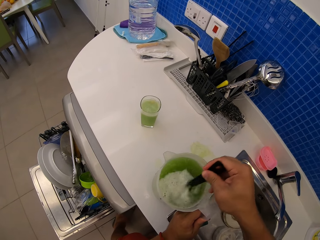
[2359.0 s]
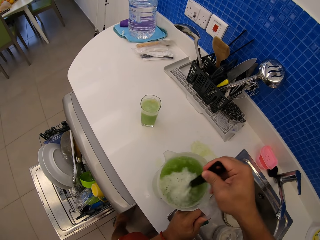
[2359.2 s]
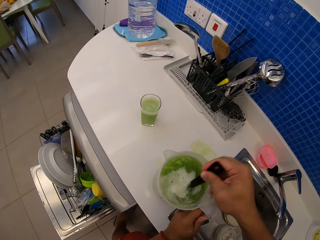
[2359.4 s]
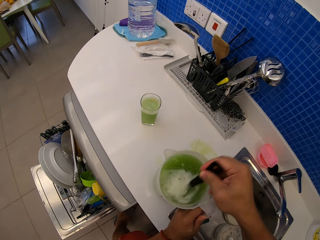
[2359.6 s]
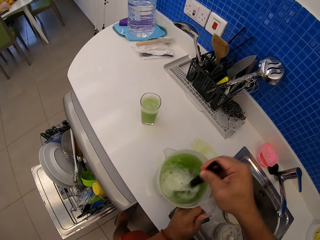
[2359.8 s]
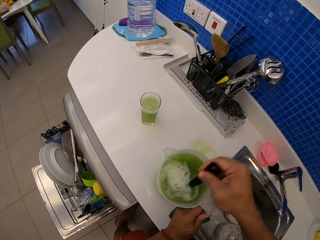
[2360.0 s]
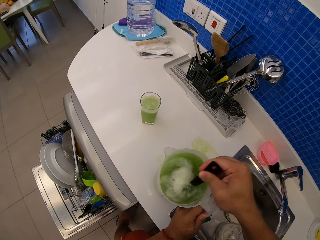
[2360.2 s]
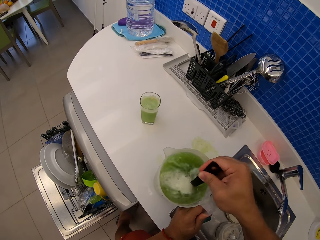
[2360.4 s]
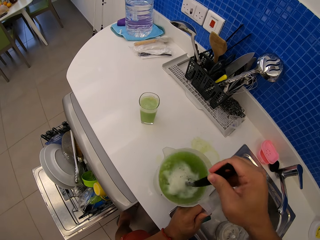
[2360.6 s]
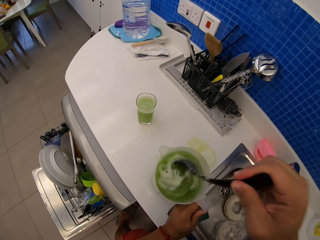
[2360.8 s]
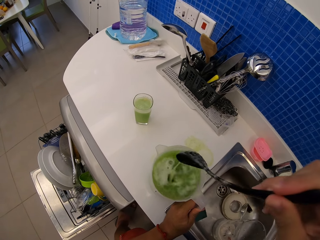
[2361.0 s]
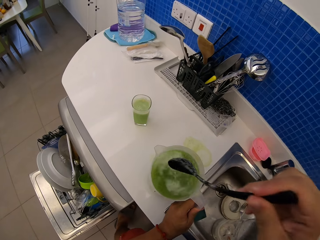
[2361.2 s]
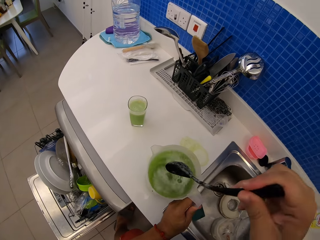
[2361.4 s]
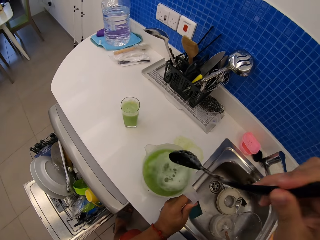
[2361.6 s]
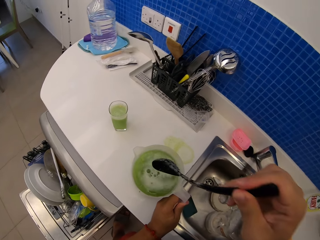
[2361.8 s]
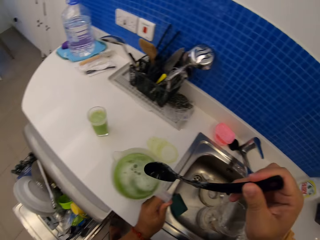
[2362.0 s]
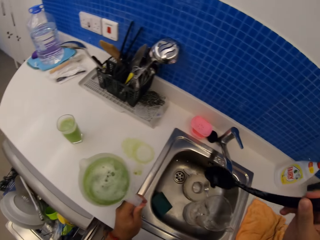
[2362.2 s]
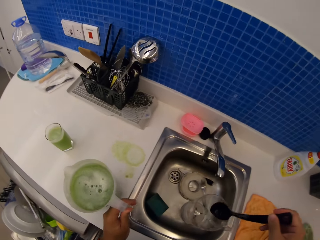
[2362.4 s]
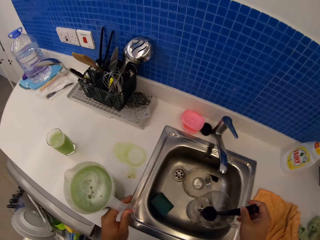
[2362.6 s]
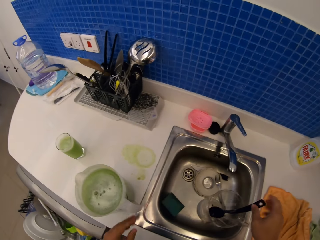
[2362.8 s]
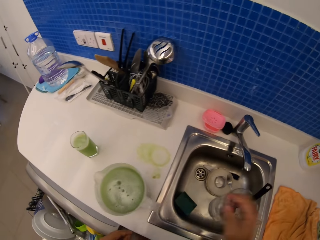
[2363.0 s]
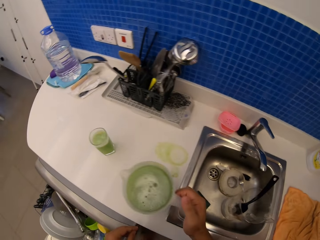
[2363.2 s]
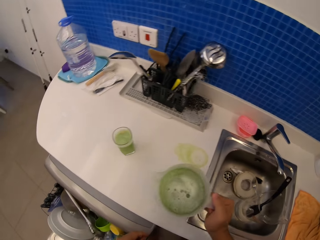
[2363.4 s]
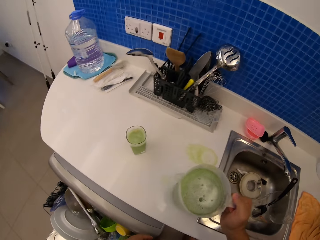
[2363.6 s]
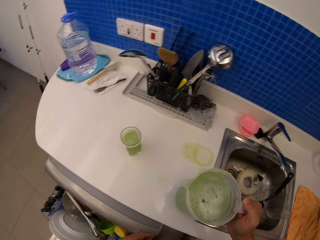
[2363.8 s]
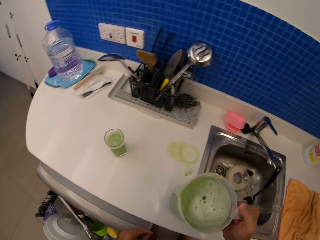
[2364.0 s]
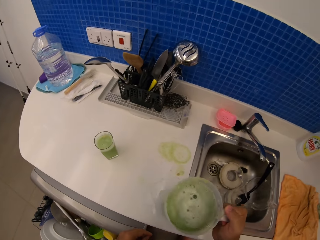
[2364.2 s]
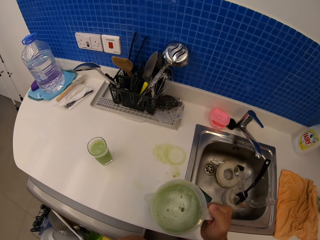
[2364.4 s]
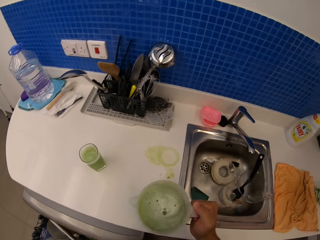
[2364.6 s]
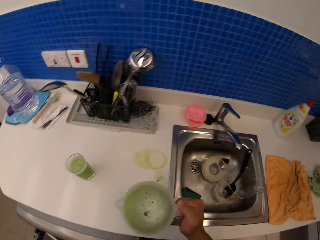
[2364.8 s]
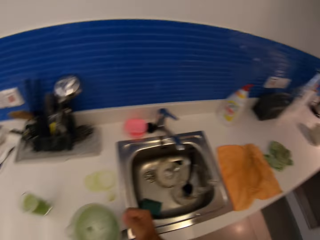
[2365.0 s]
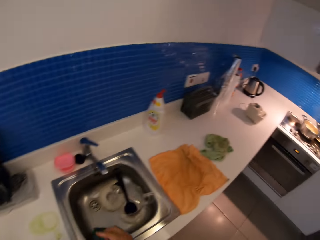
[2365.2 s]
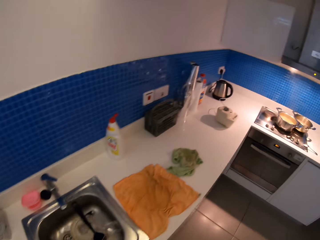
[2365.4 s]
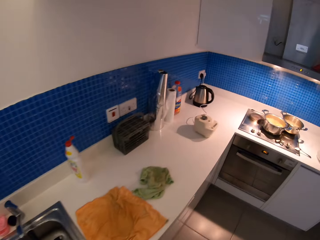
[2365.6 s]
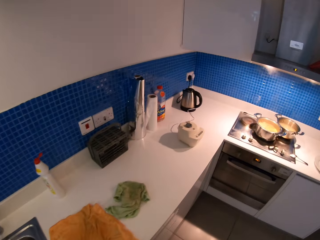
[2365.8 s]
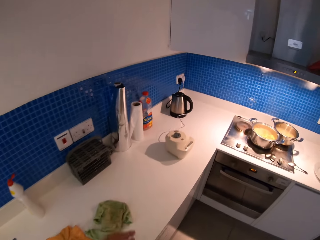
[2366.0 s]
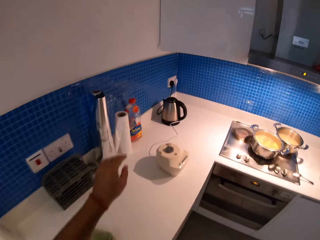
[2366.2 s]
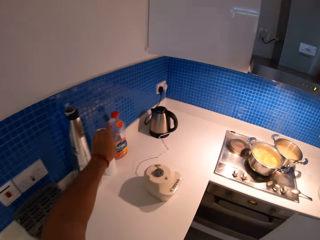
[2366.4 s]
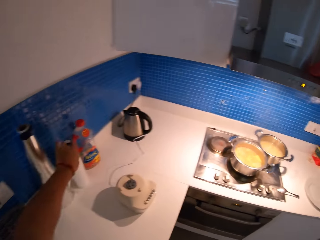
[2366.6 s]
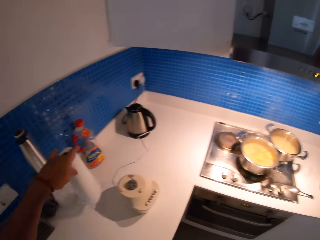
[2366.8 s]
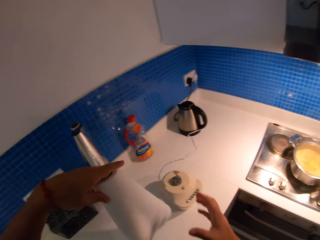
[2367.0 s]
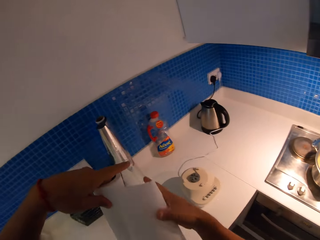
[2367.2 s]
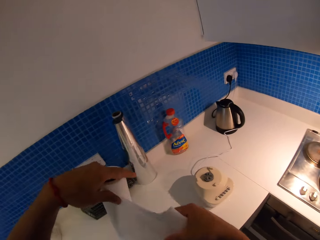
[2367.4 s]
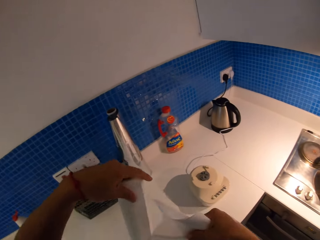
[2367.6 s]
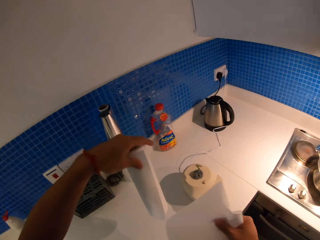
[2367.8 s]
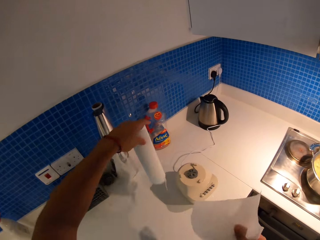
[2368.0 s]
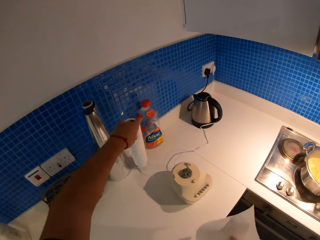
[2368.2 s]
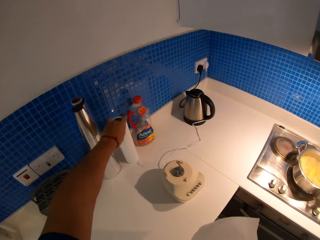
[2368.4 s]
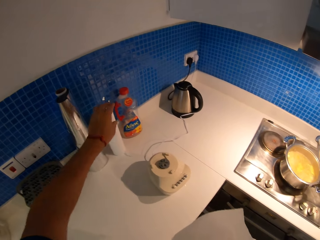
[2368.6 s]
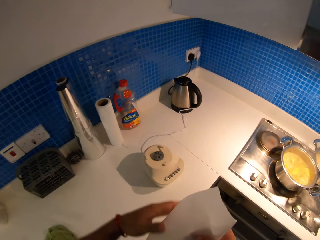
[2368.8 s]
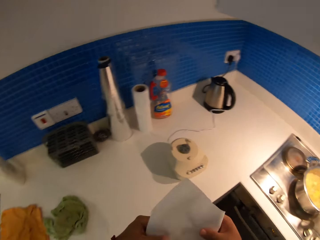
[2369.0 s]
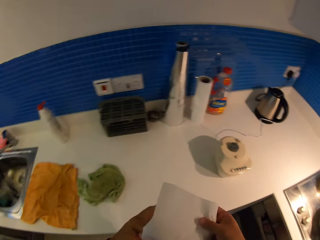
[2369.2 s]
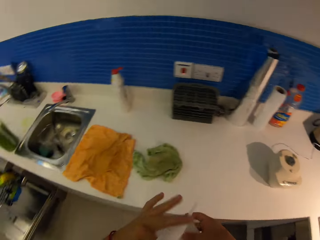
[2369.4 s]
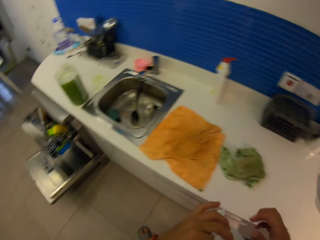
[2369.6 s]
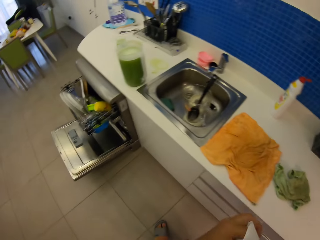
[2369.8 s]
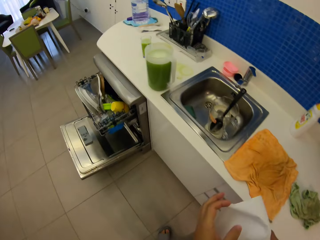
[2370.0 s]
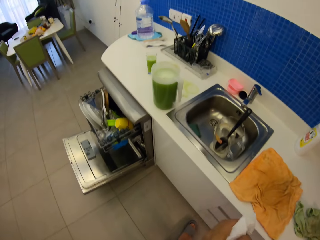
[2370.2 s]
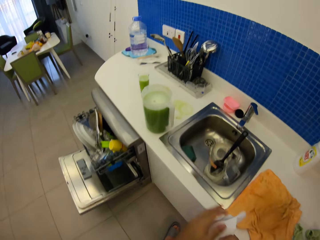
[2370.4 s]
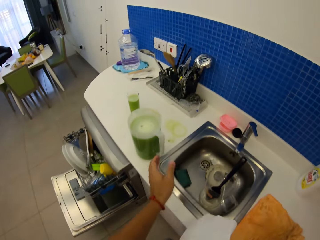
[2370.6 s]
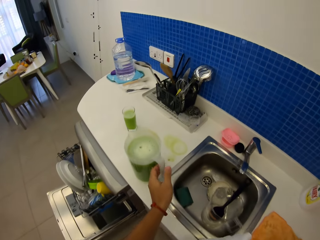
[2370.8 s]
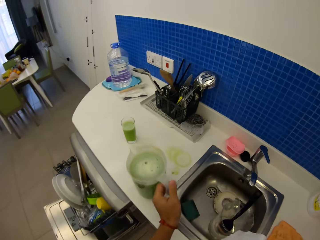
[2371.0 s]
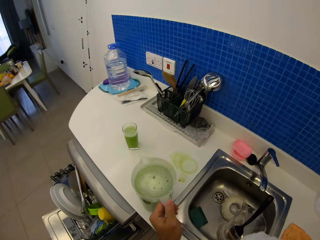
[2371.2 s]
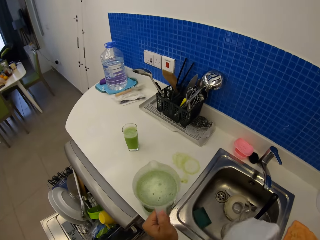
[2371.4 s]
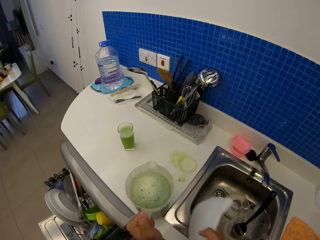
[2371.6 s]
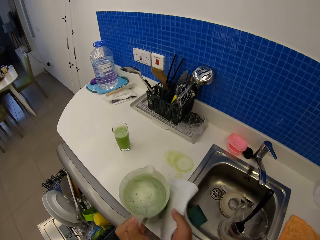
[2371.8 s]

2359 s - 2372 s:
The camera wearer swings the right hand. They drop the ladle spoon in the jug. They swing the right hand. They pick the jug with the right hand. They drop the jug. They swing the right hand. They pick the serviette with the left hand. They tear the serviette with the right hand. They drop the serviette on the cabinet. They wipe both hands with the serviette. They swing the left hand. They pick the jug with the left hand.

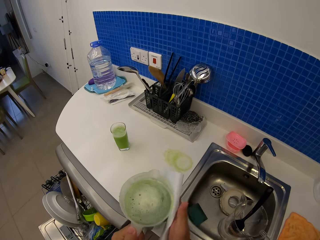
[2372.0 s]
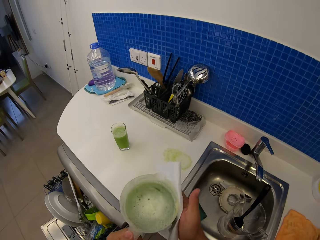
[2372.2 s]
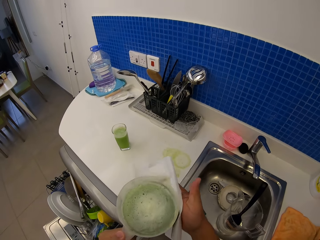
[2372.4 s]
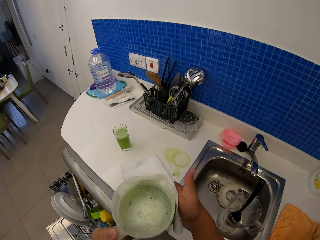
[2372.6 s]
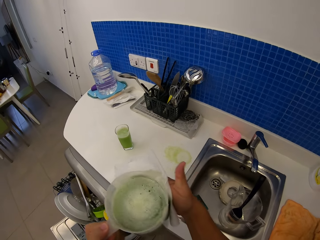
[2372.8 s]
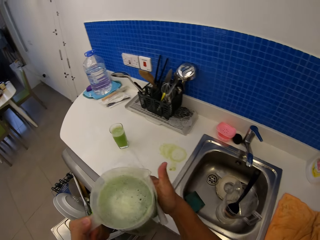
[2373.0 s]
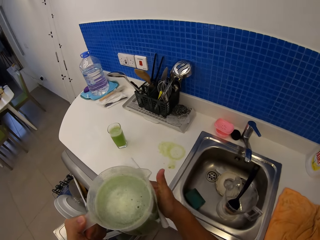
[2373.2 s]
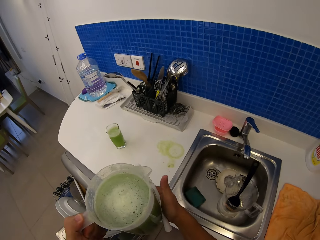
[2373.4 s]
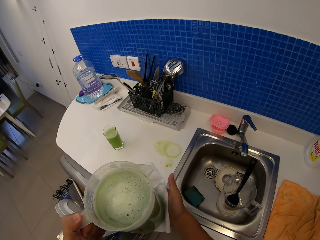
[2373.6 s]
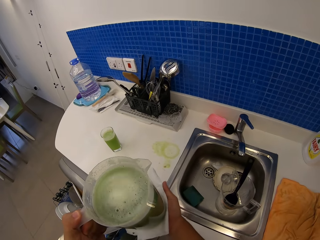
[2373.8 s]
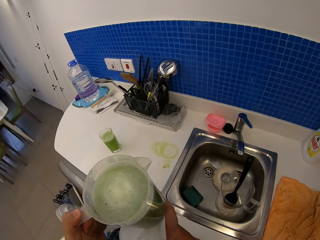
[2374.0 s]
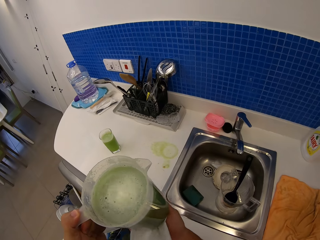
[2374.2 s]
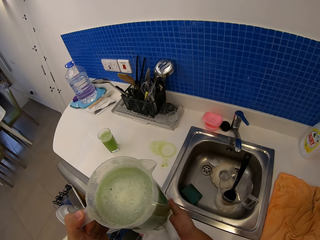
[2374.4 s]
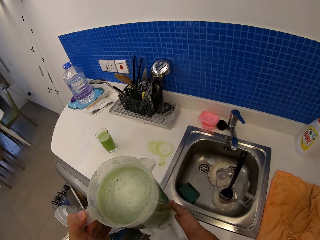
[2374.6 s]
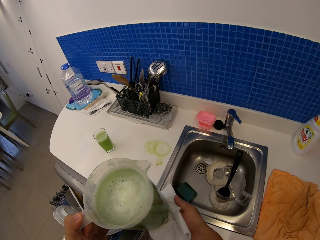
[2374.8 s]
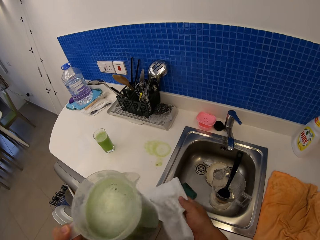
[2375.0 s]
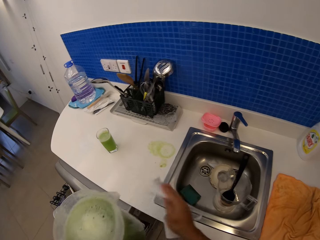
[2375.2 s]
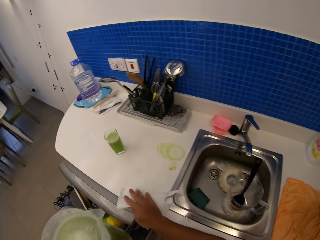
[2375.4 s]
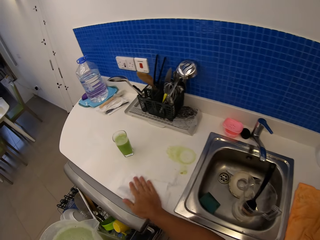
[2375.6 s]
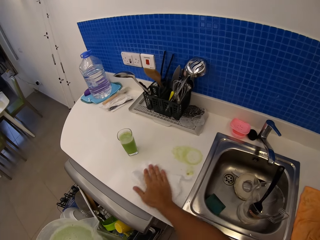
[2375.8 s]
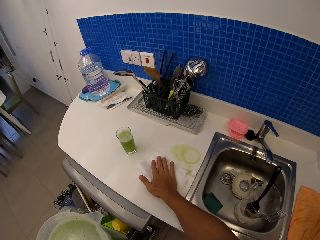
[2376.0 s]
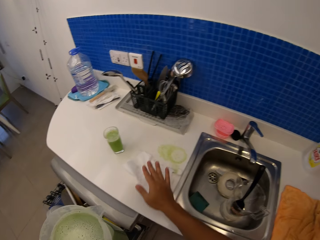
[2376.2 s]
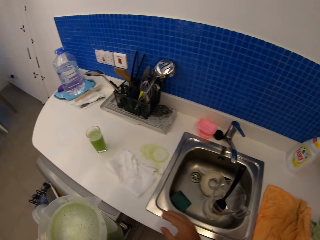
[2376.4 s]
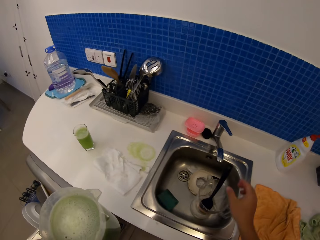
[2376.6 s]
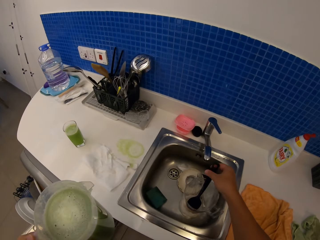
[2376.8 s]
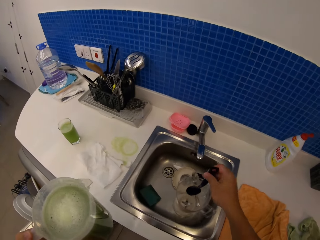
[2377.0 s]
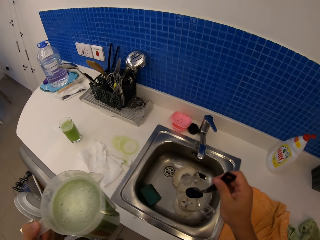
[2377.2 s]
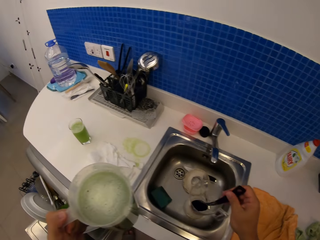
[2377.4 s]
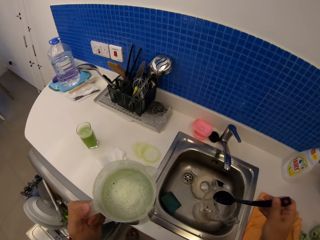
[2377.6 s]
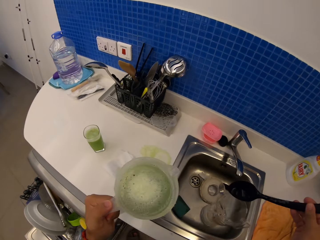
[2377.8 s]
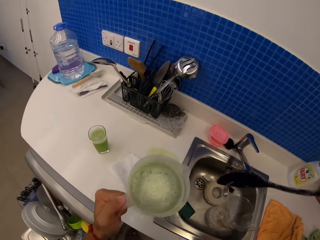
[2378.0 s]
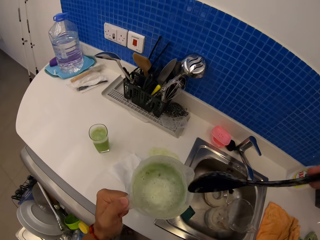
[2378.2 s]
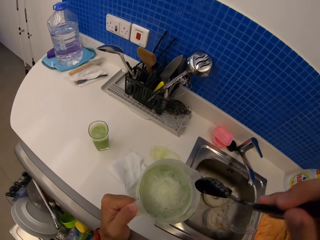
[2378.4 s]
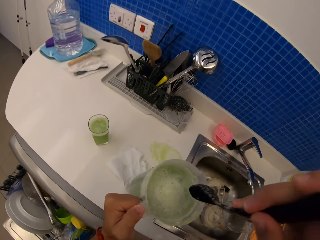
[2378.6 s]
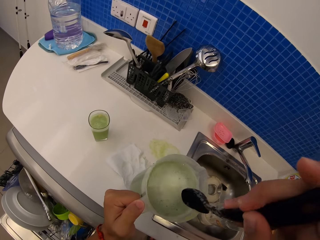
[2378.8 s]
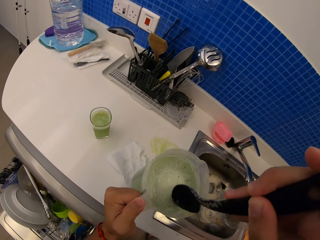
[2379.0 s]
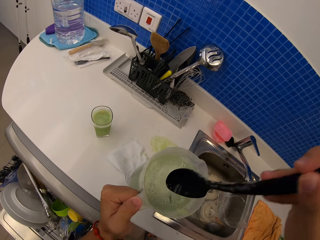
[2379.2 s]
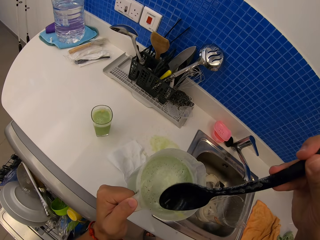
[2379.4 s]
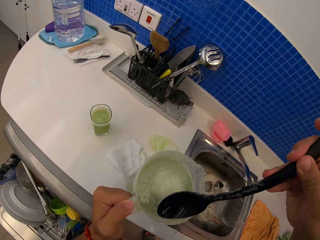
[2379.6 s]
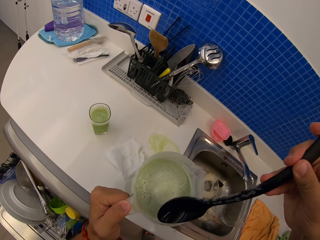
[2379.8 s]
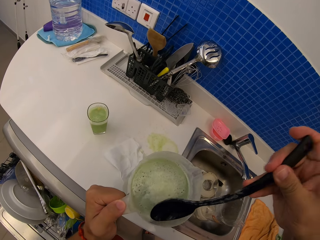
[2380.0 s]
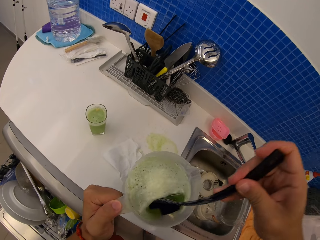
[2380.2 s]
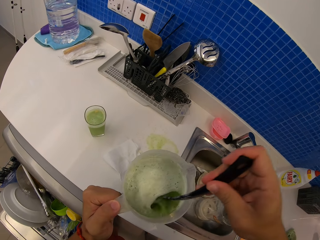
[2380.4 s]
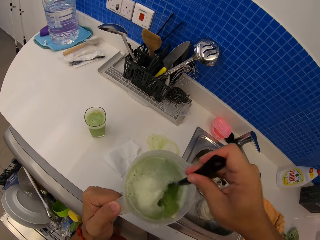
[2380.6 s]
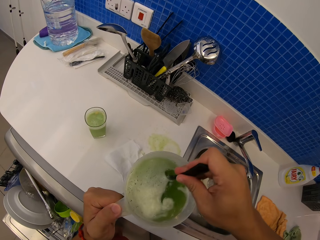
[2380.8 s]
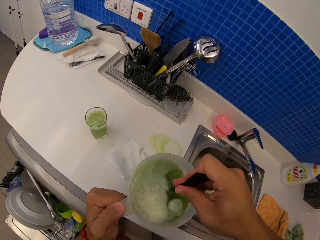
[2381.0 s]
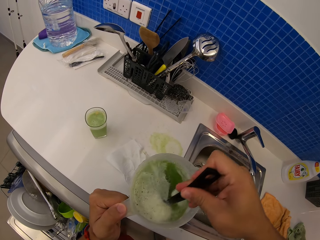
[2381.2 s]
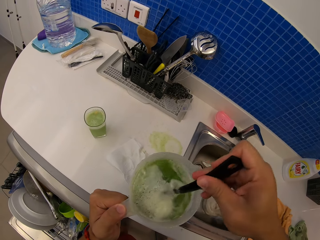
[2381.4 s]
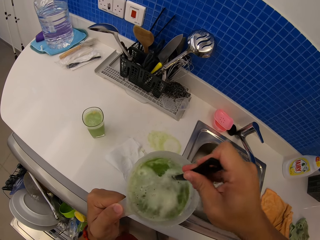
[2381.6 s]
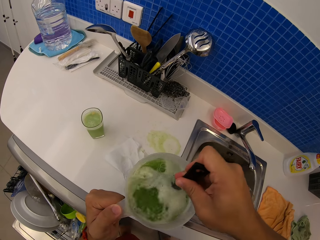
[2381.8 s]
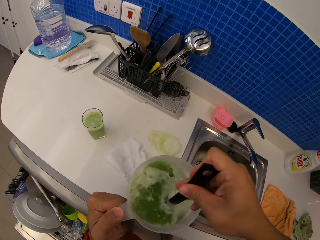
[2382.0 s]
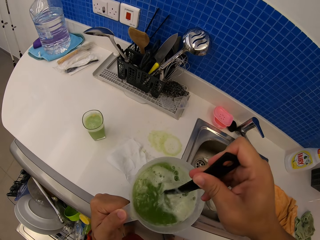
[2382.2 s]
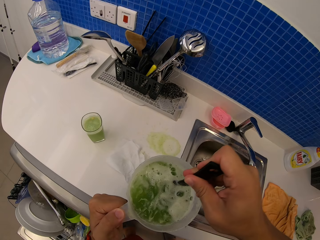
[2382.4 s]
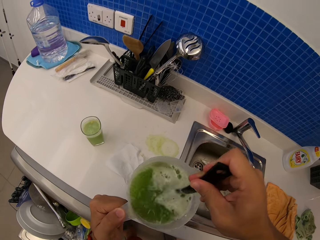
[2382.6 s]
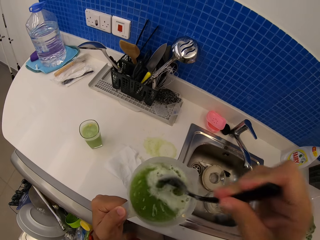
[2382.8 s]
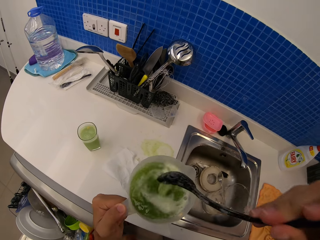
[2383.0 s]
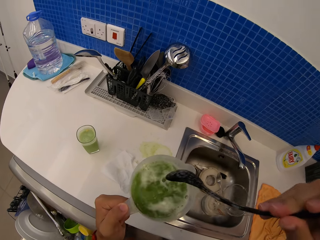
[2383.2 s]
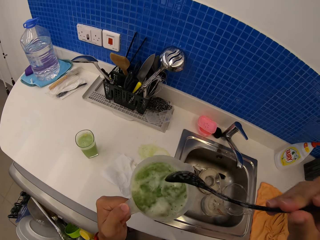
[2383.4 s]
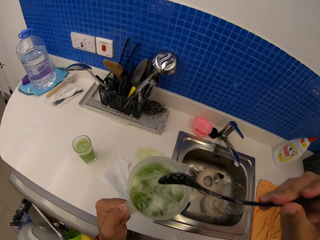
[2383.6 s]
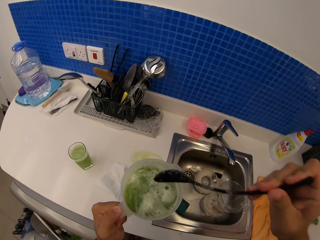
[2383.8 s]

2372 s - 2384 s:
The camera wearer wipes the jug with a paper towel or serviette. They swing the right hand. They wipe the cabinet using the serviette. They put the paper towel on the kitchen counter. They swing the right hand. They pick a ladle spoon or spatula. They drop the jug on the cabinet. They mix the juice with the spatula. They swing the right hand.
